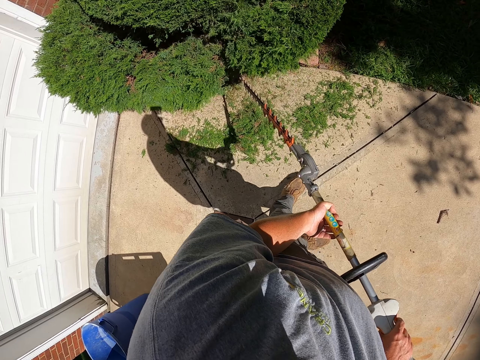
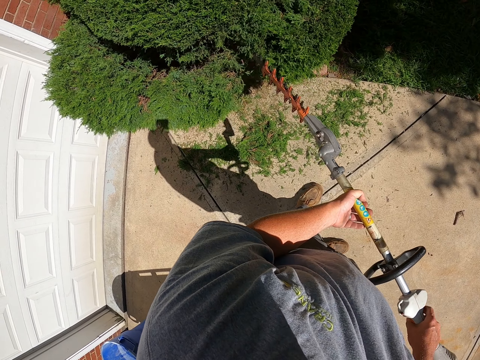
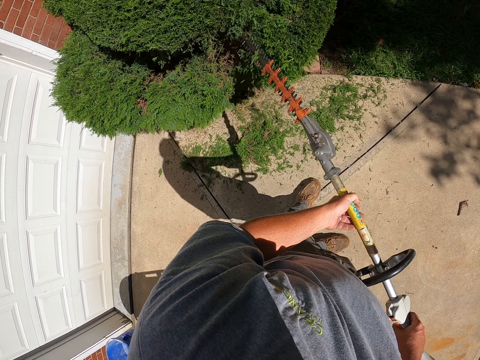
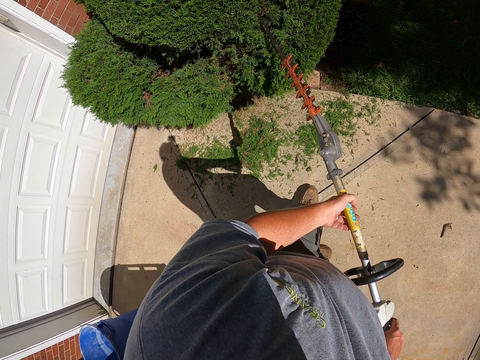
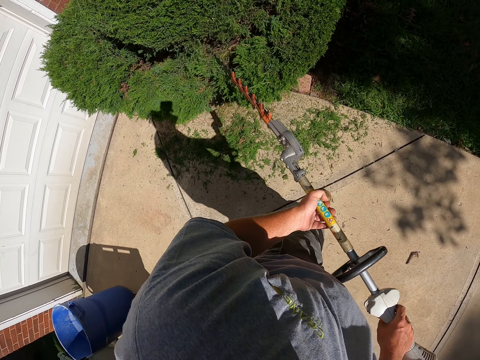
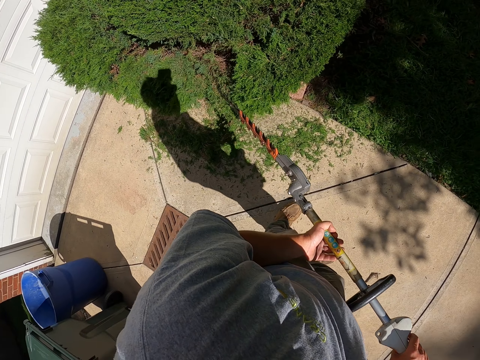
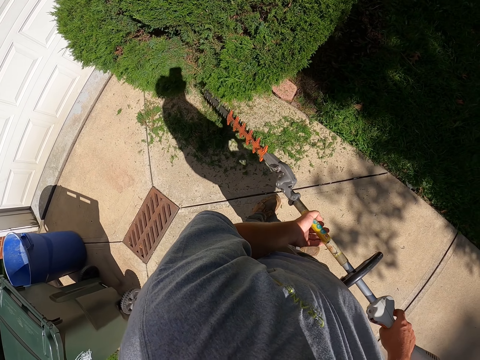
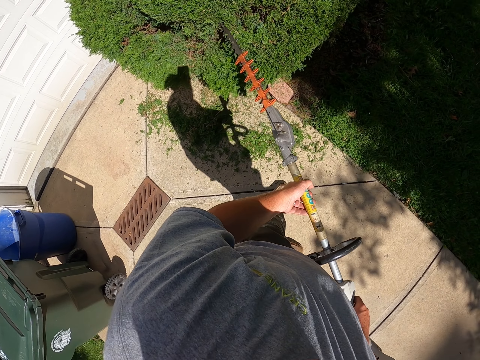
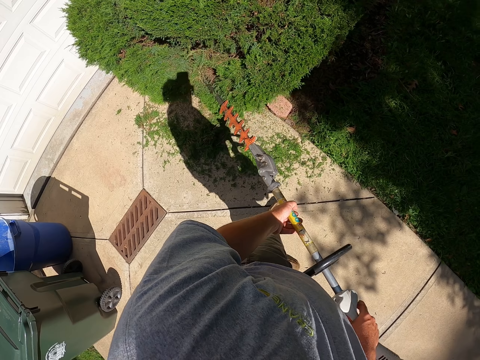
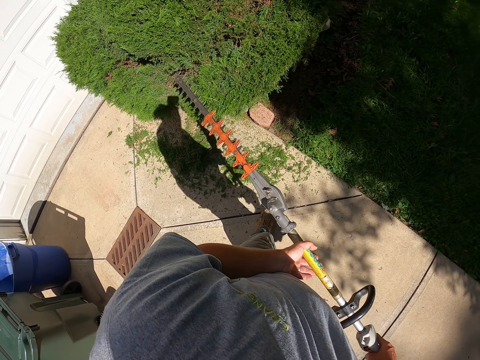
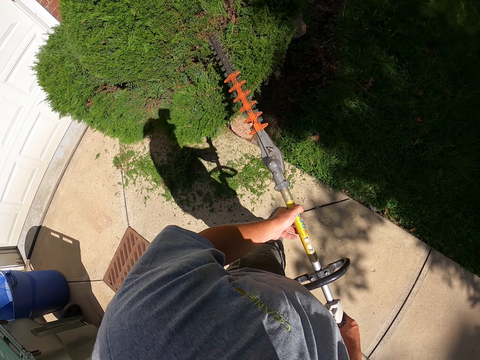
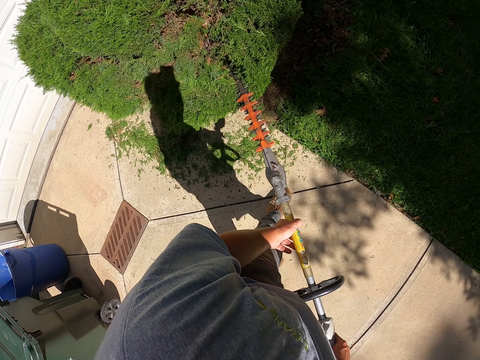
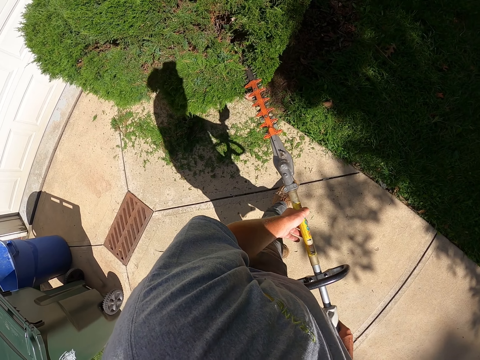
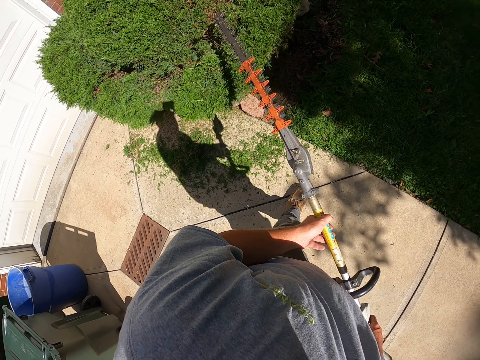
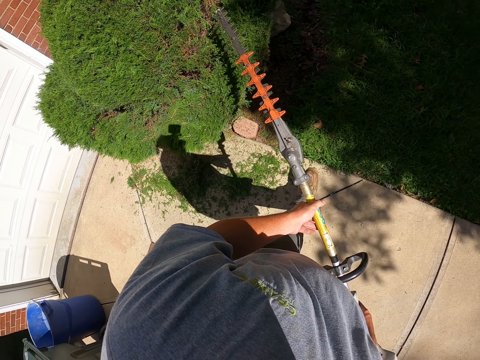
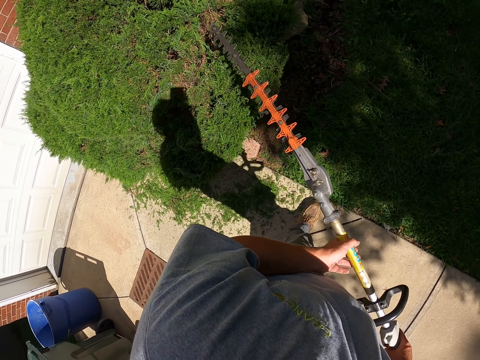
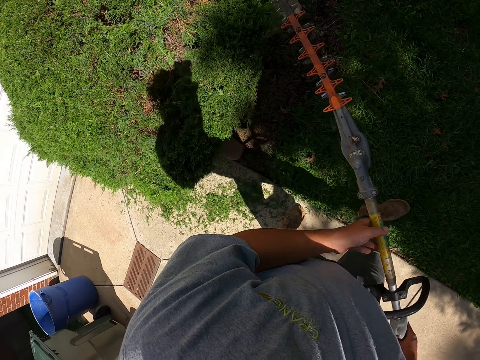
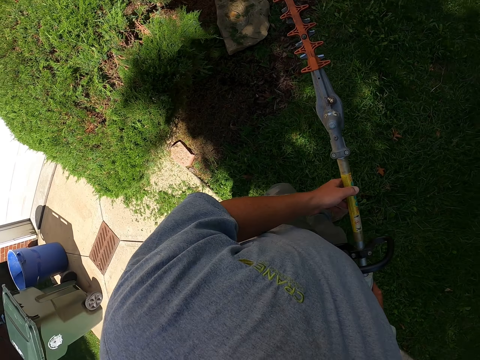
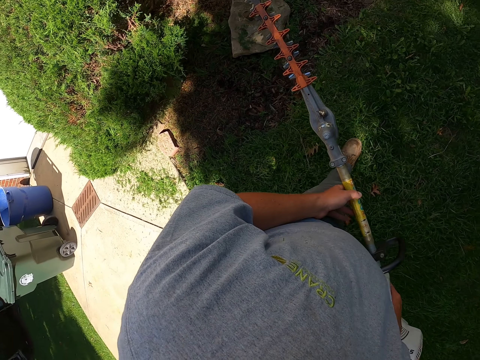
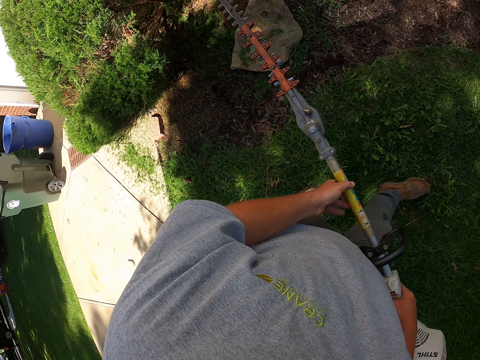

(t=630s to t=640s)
The camera wearer walks at the compound.

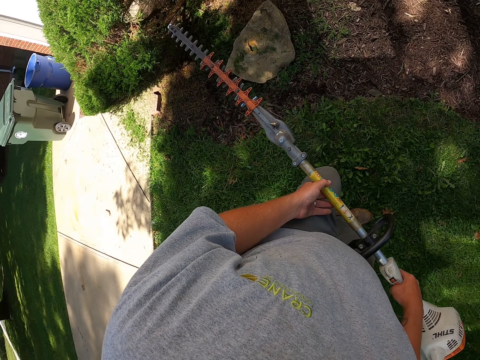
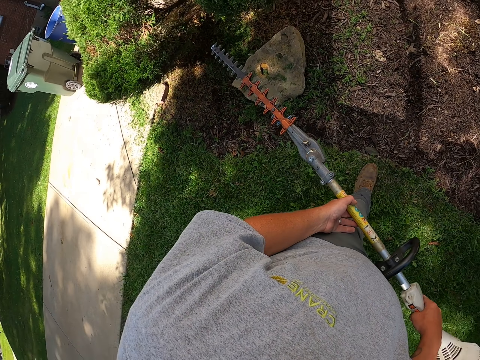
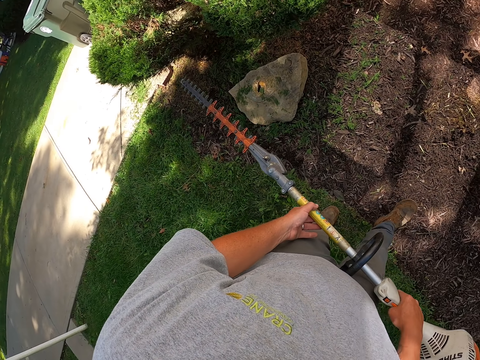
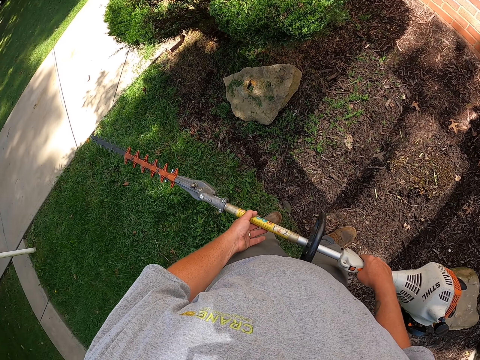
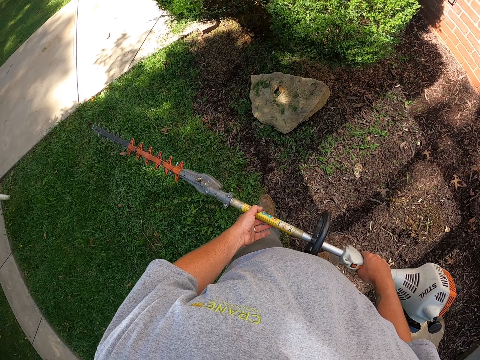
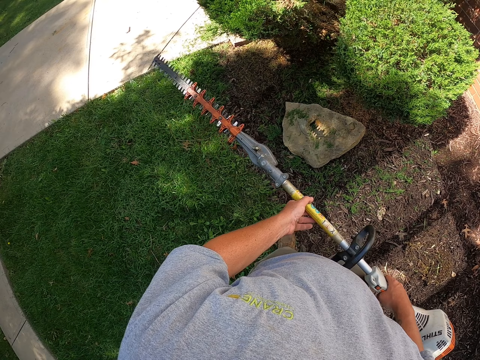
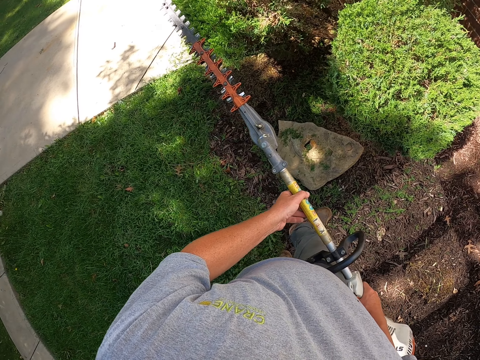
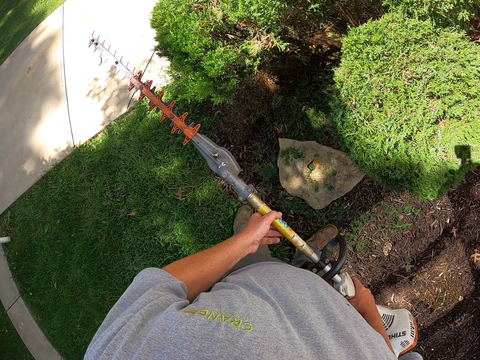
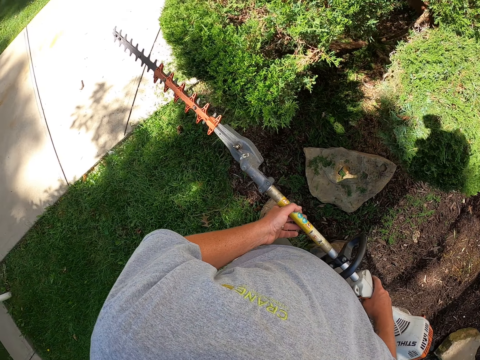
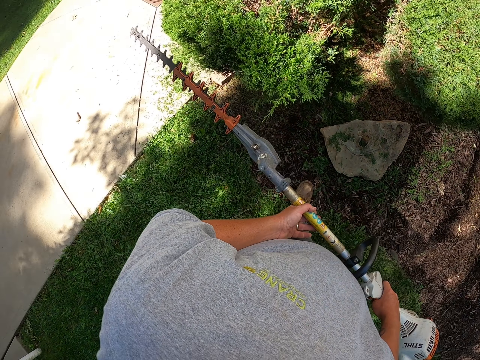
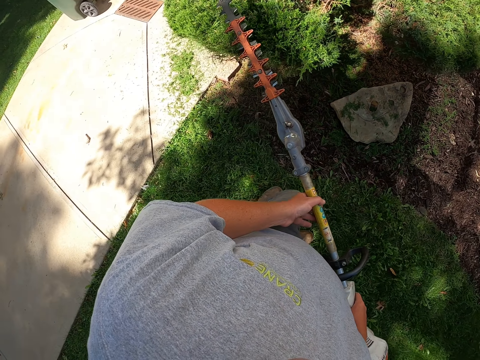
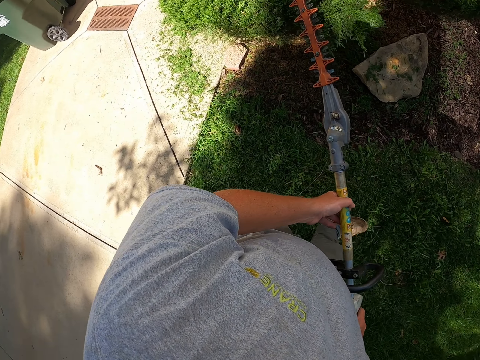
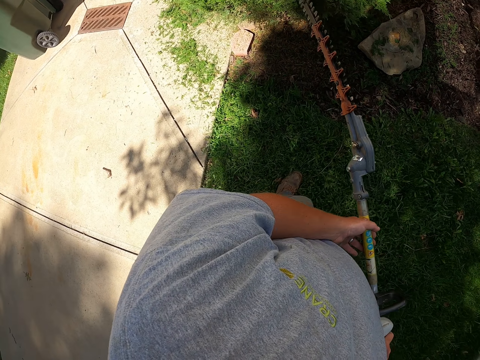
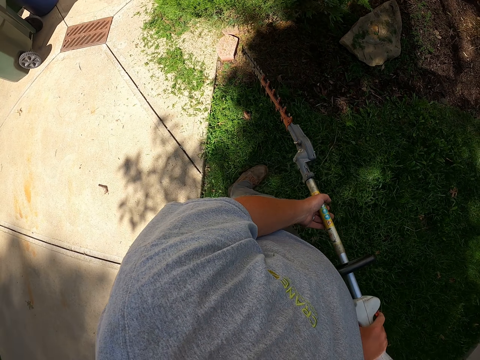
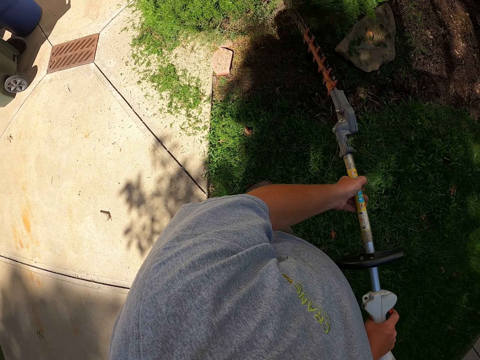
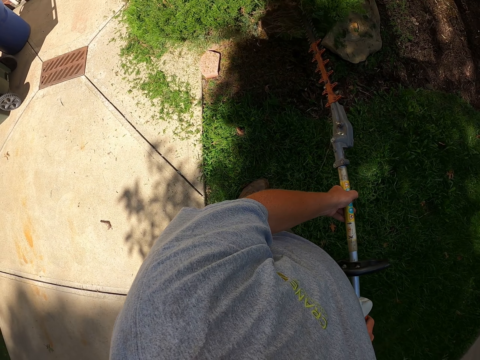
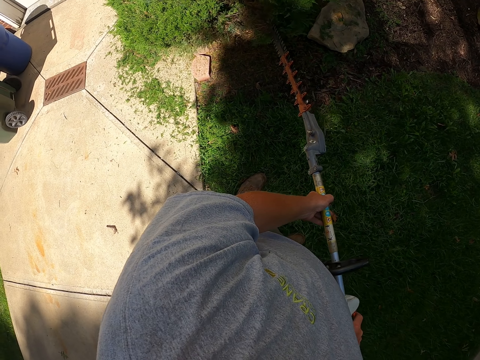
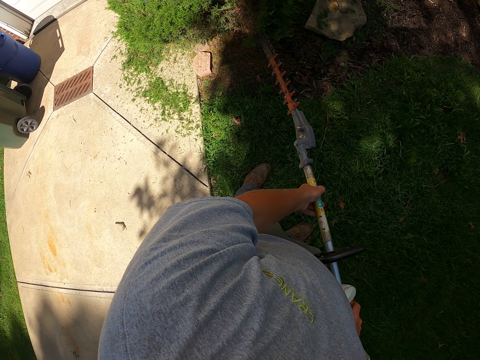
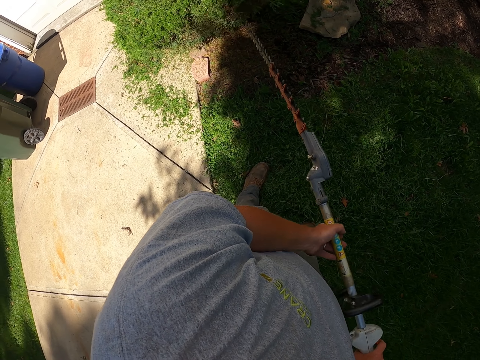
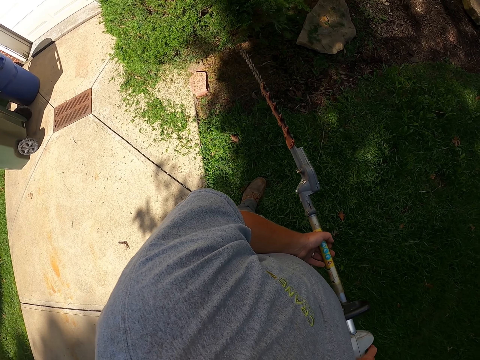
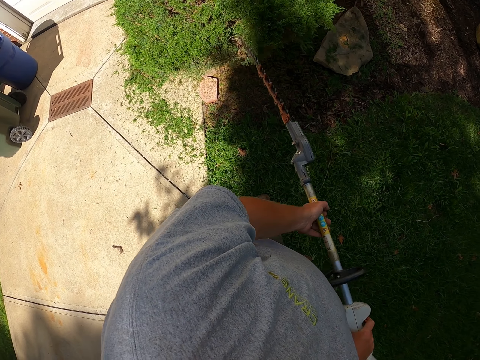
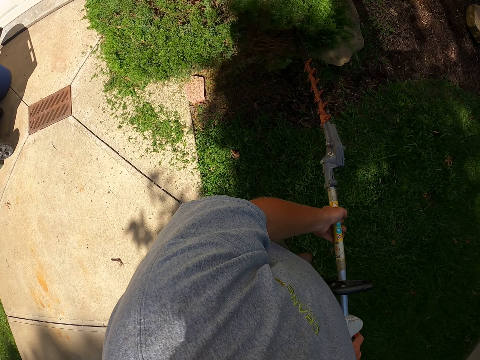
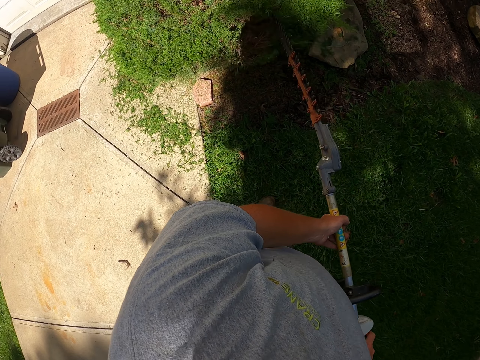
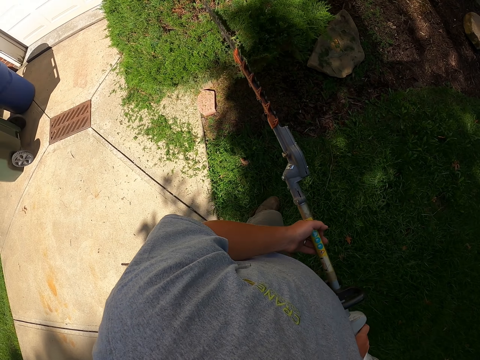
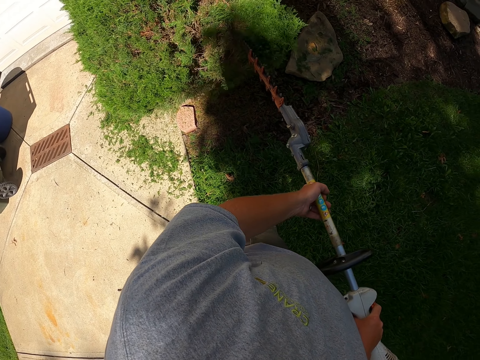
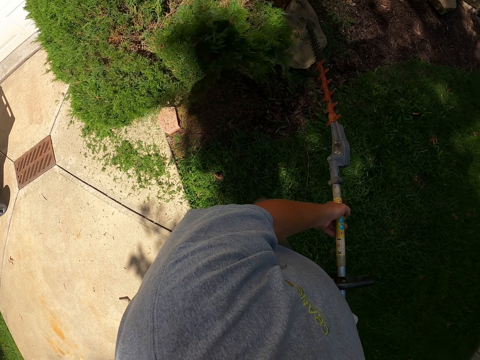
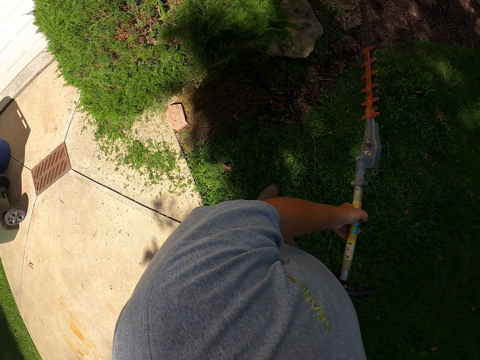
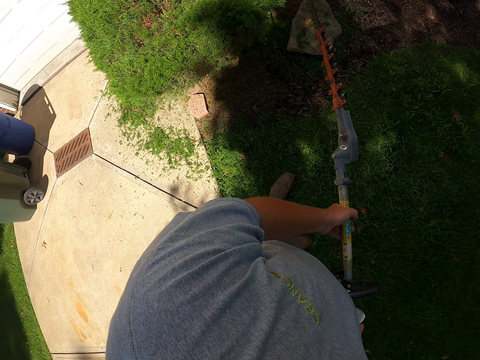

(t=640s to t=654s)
The camera wearer stares at the trees. They walk sideways. They trim the trees with the hedge trimmer.

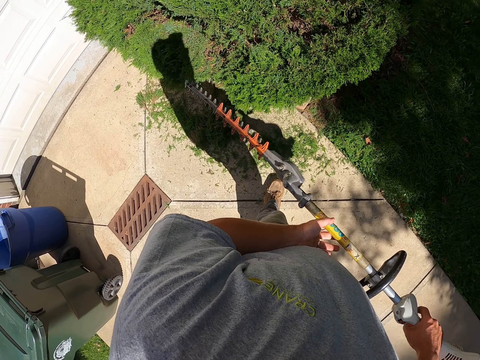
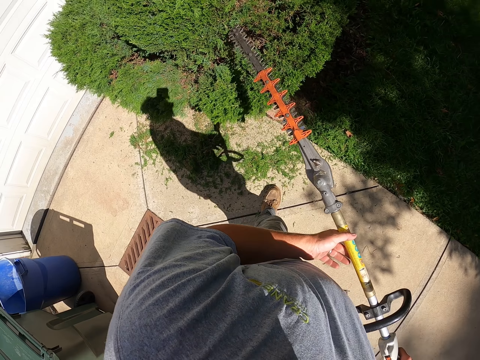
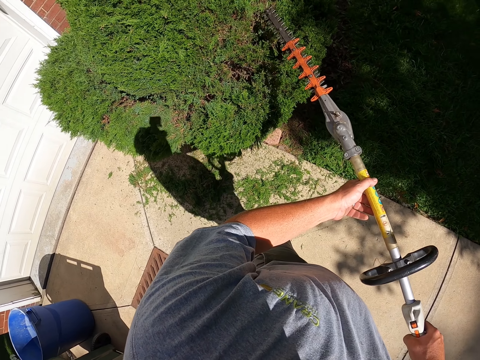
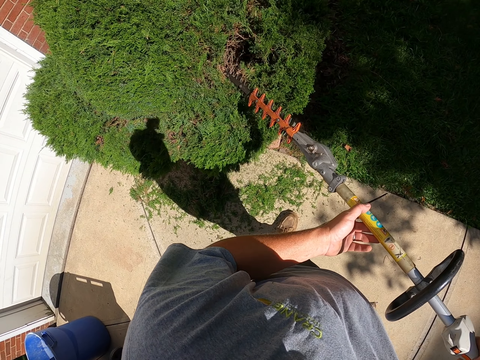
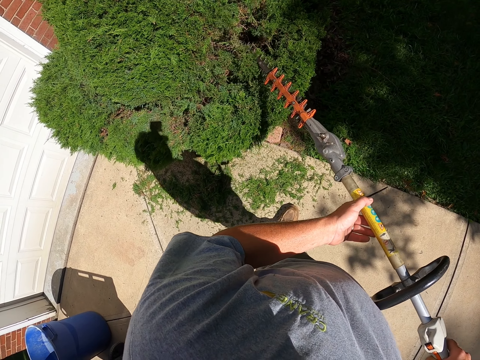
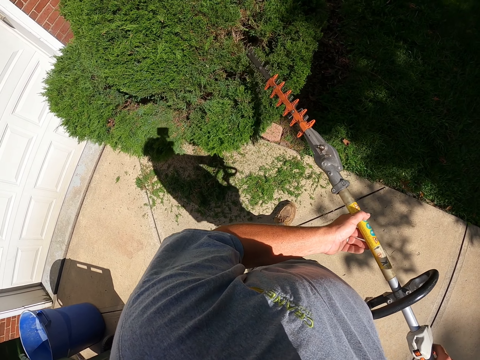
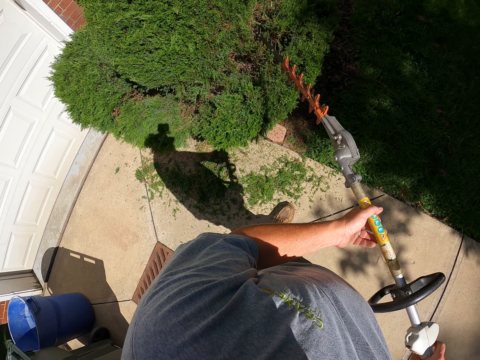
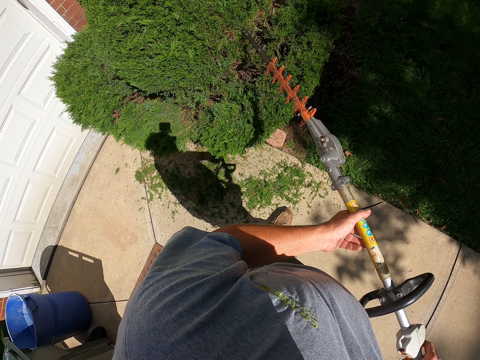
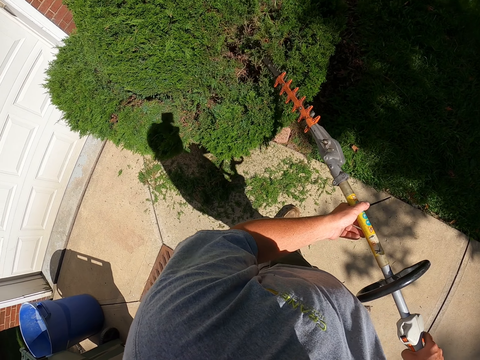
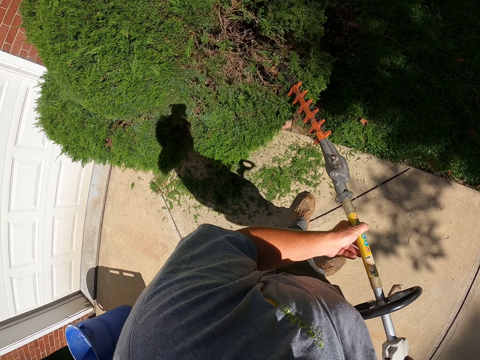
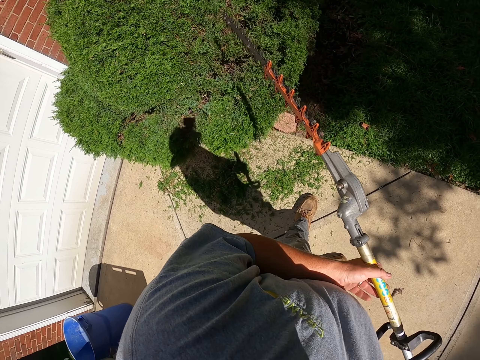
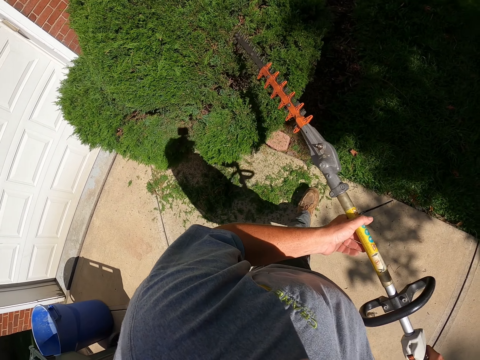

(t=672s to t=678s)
The camera wearer moves the tree with the rake. They are cutting tree leaves.
